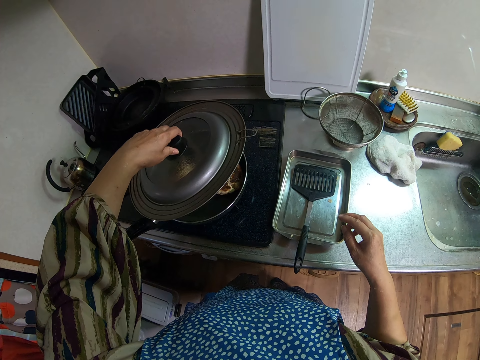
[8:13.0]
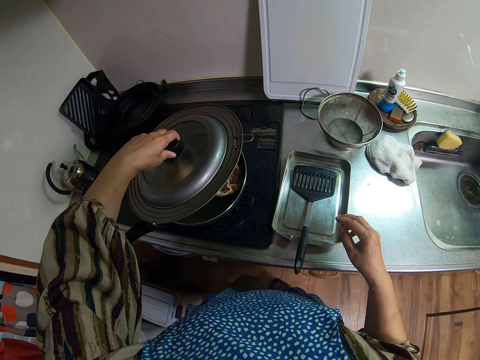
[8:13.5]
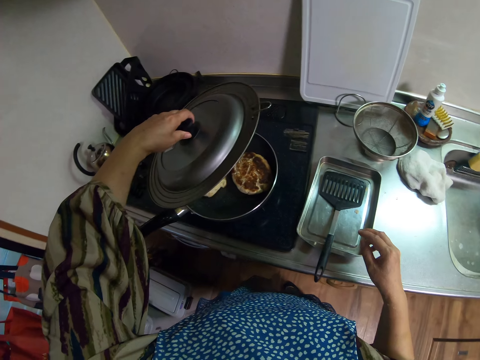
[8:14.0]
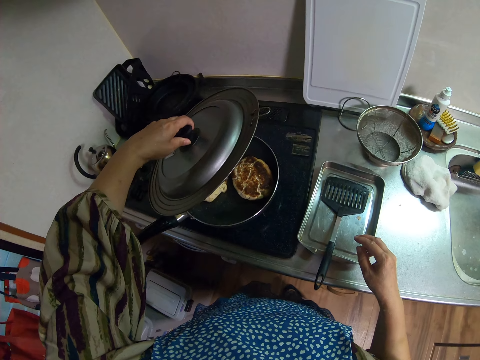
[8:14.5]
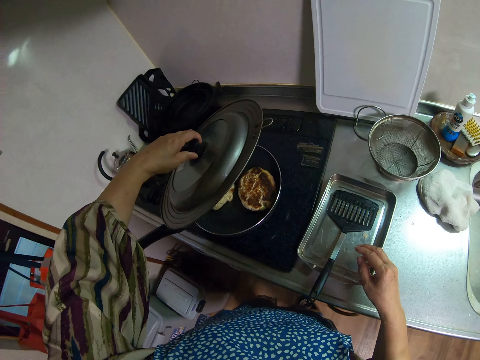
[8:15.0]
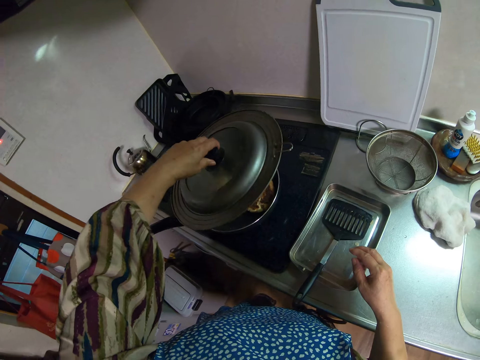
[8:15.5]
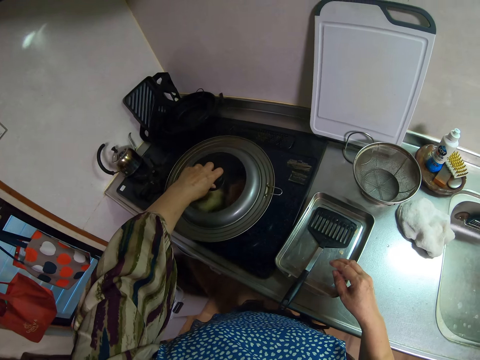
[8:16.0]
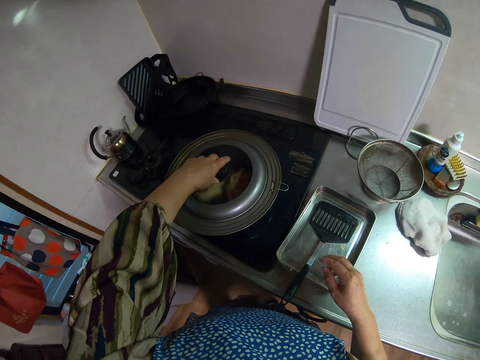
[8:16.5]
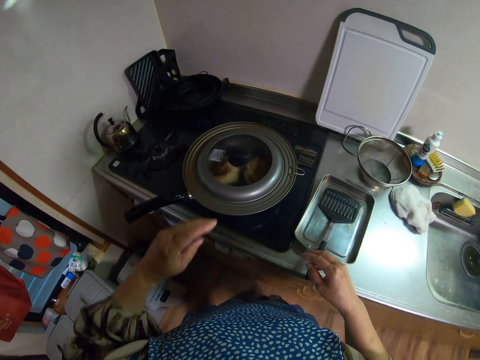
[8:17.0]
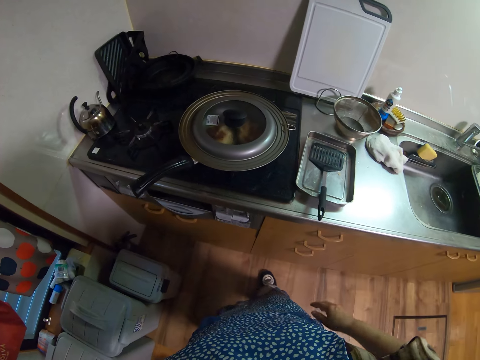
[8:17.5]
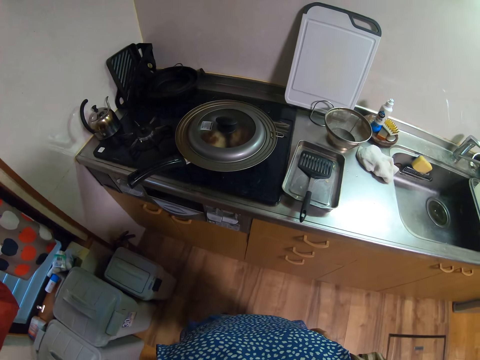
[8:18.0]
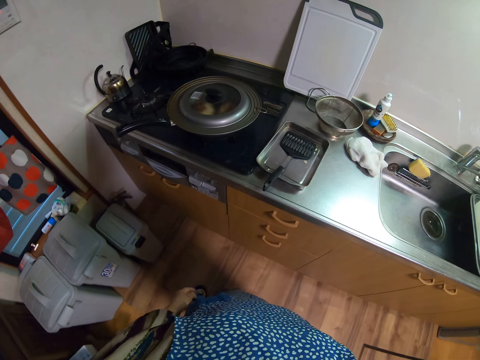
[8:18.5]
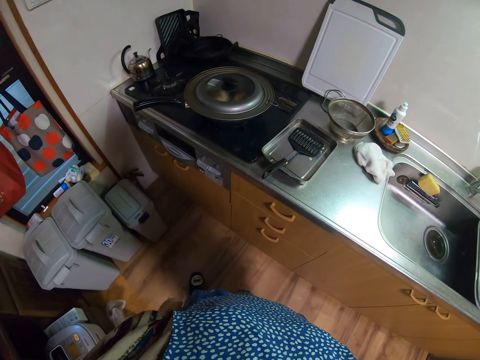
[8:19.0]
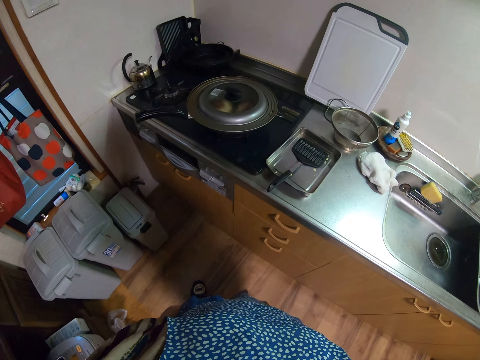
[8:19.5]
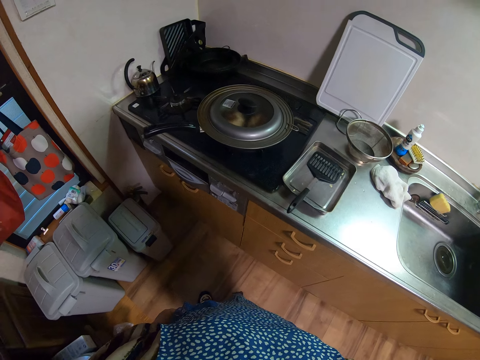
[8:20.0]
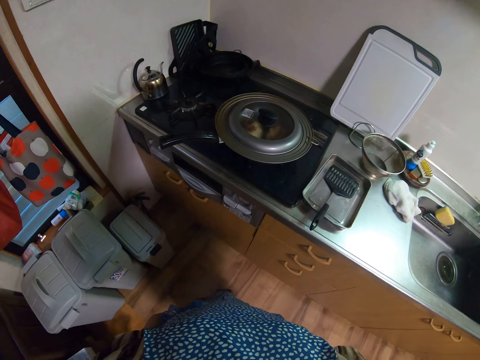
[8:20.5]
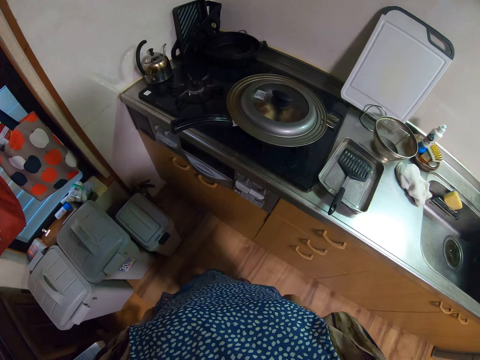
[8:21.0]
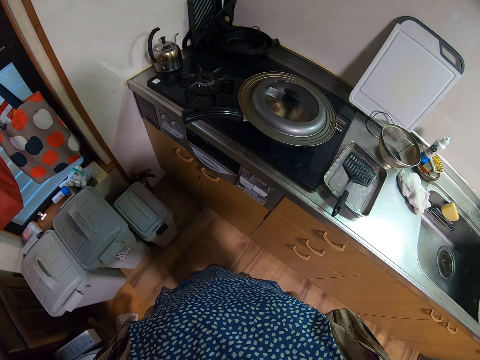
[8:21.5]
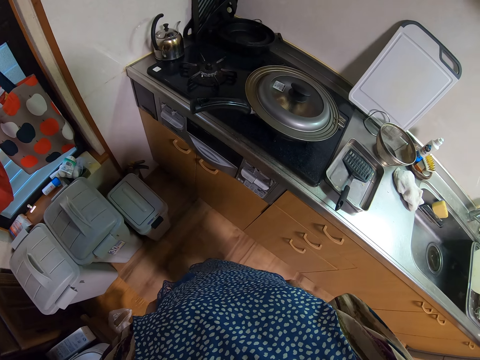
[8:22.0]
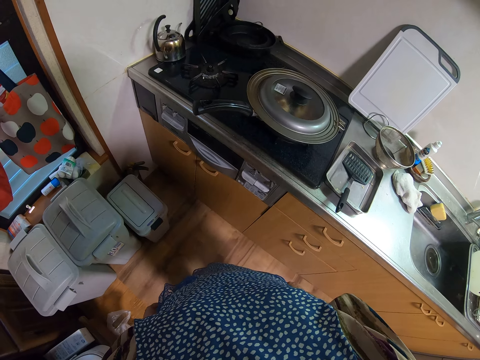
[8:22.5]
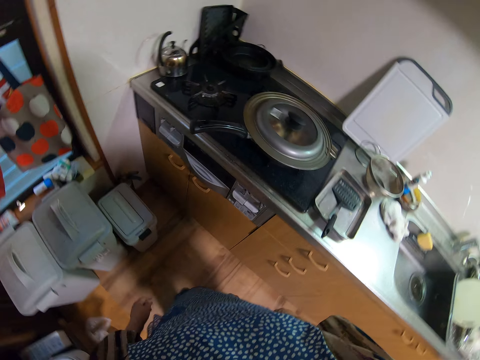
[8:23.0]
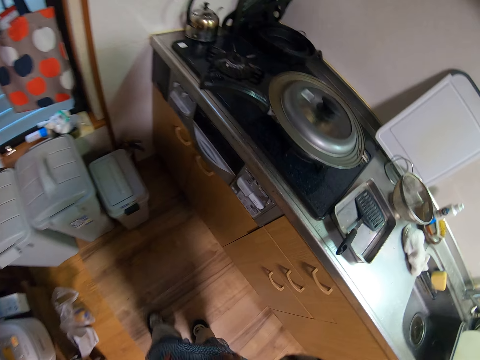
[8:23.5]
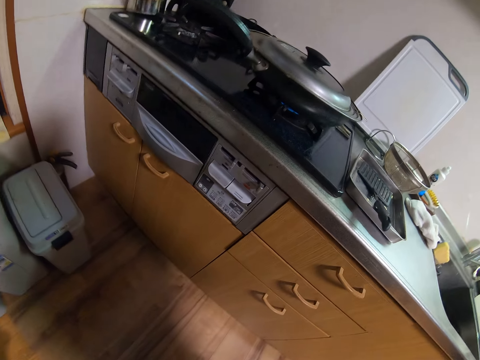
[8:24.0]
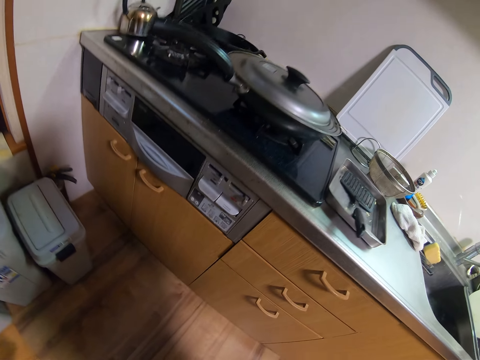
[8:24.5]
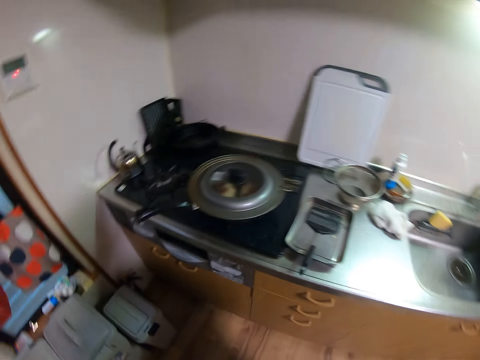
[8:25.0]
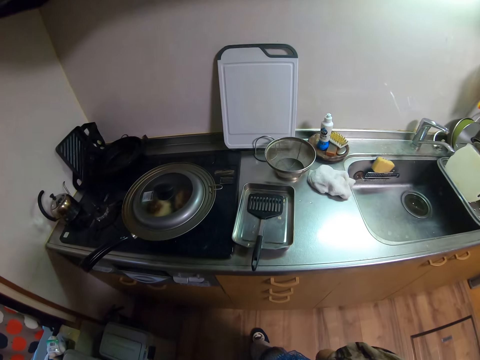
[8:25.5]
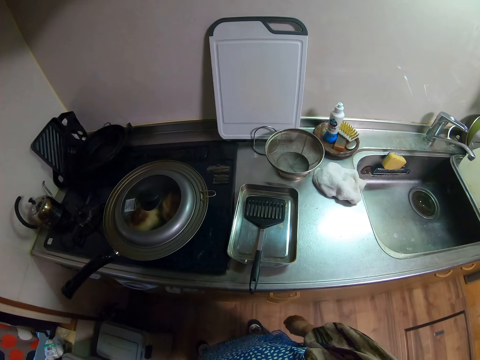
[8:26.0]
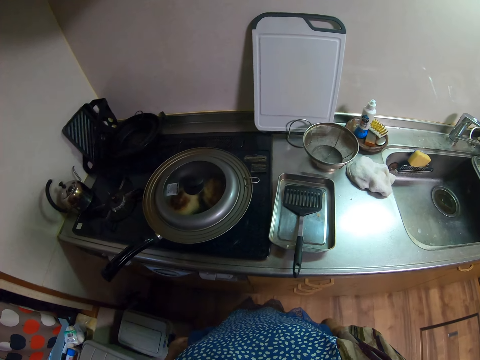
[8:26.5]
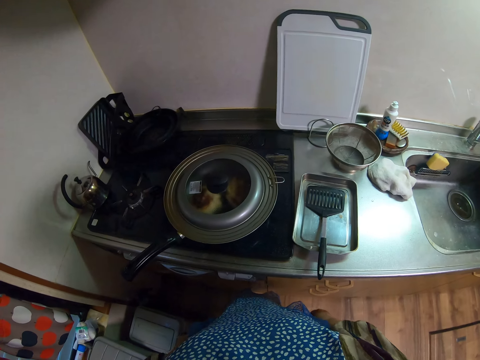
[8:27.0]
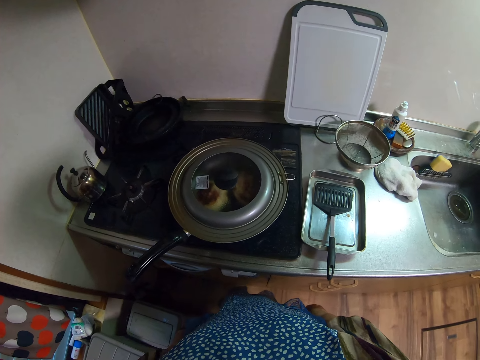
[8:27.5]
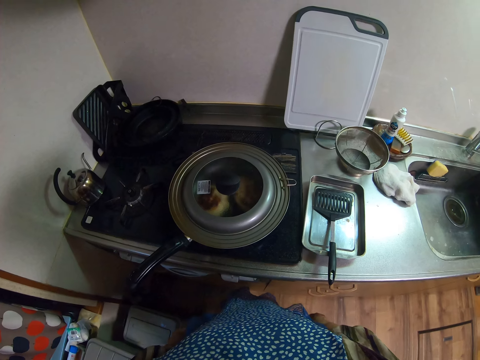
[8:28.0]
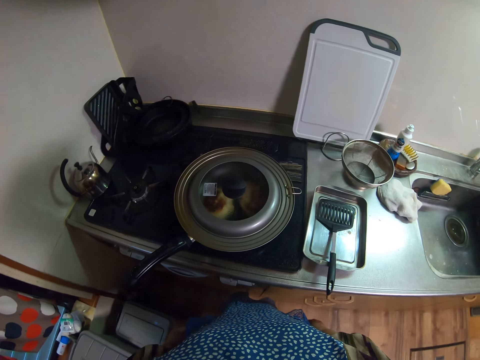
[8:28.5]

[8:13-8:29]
The camera wearer looks at the pastry. They close the frying pan with the lid. They move backwards. They bend down. They stand up.

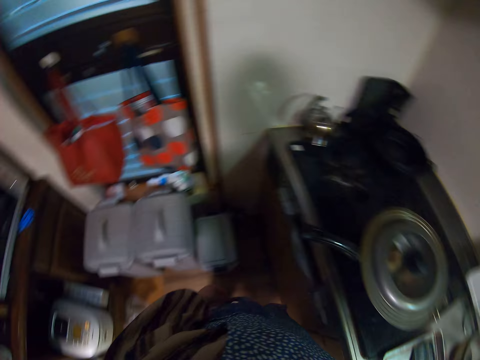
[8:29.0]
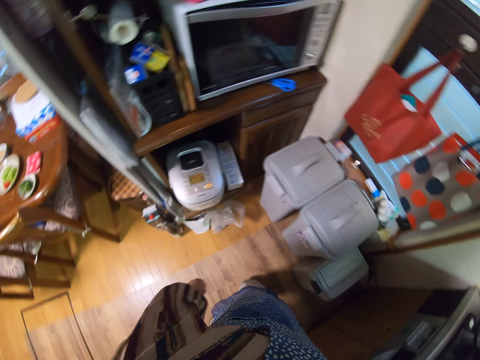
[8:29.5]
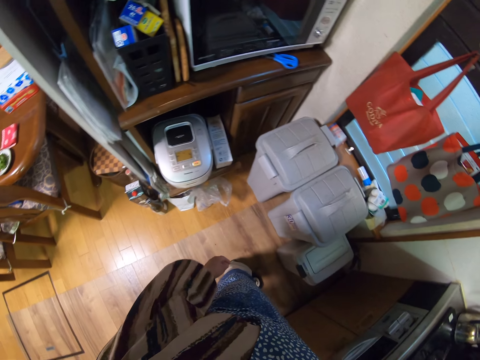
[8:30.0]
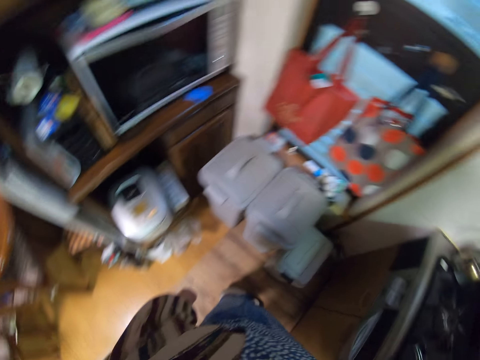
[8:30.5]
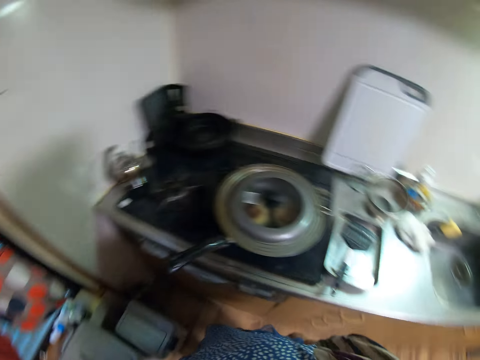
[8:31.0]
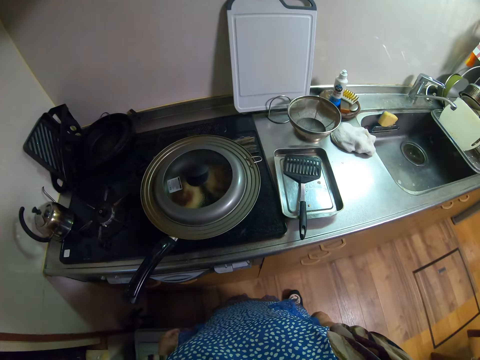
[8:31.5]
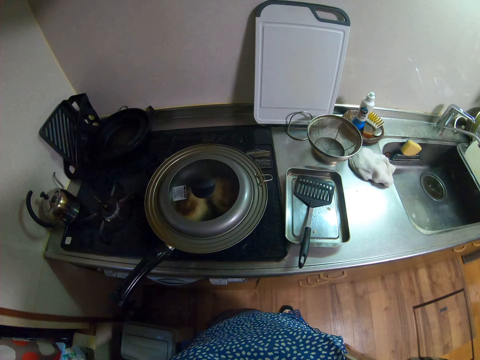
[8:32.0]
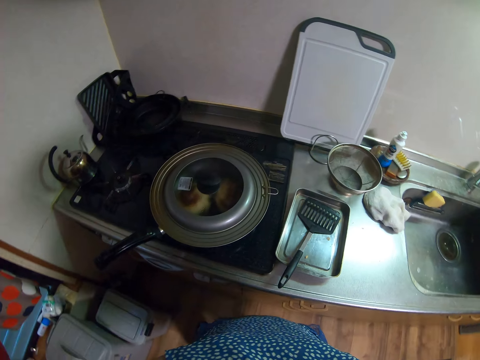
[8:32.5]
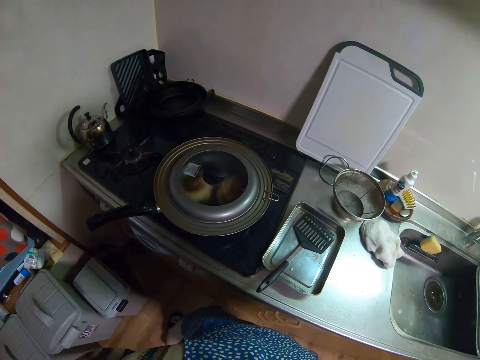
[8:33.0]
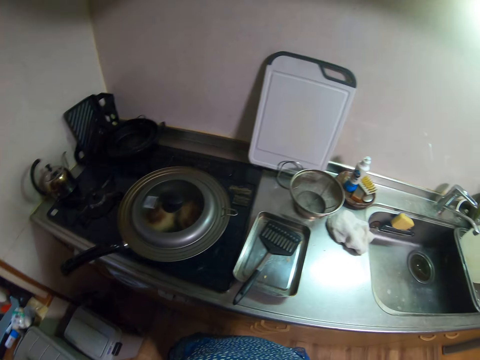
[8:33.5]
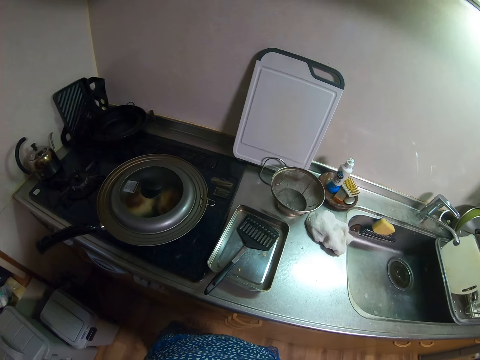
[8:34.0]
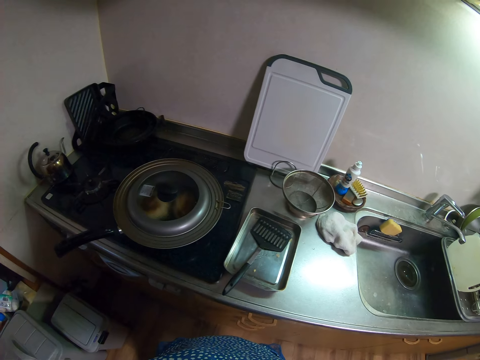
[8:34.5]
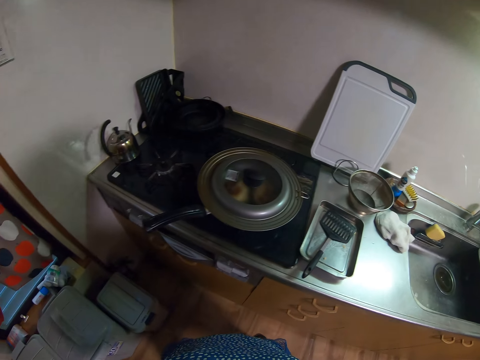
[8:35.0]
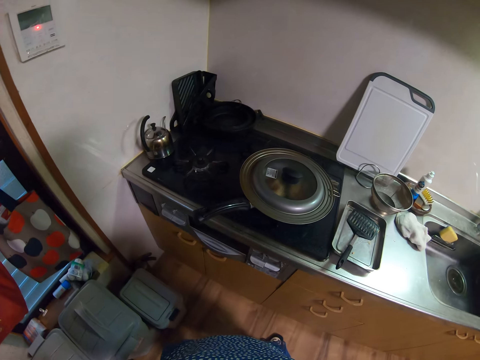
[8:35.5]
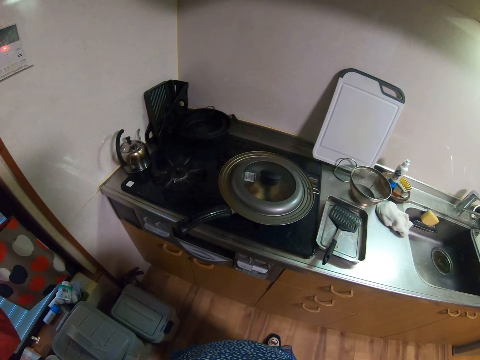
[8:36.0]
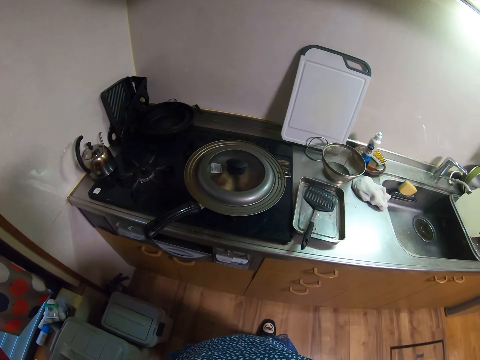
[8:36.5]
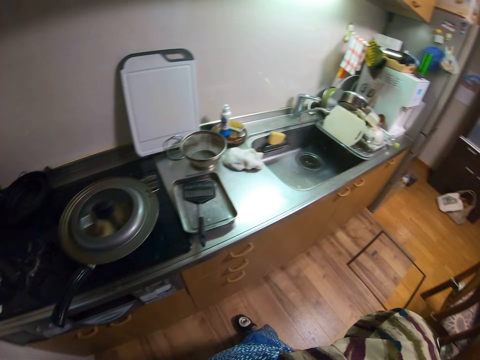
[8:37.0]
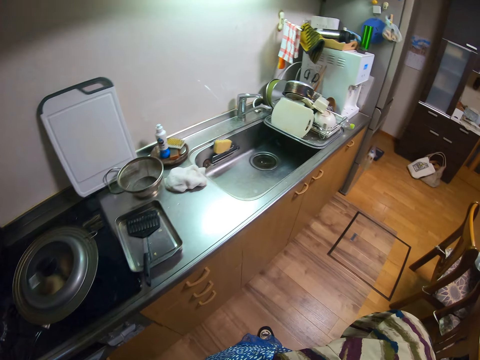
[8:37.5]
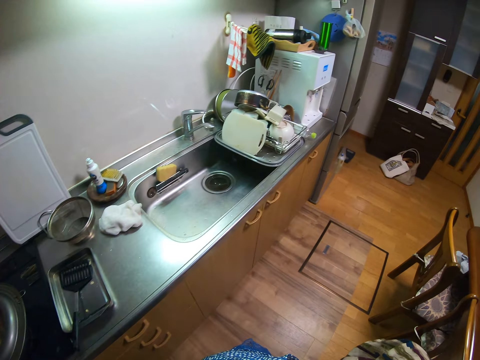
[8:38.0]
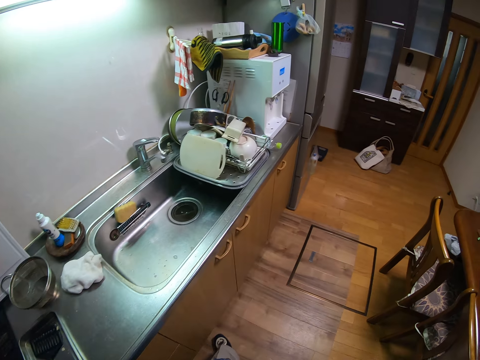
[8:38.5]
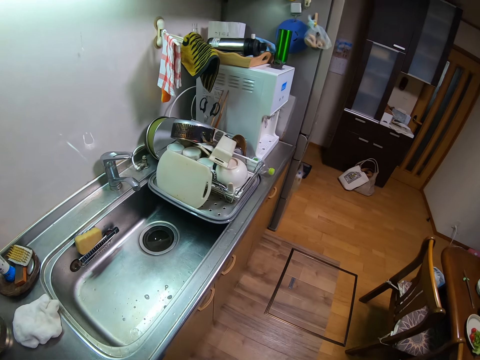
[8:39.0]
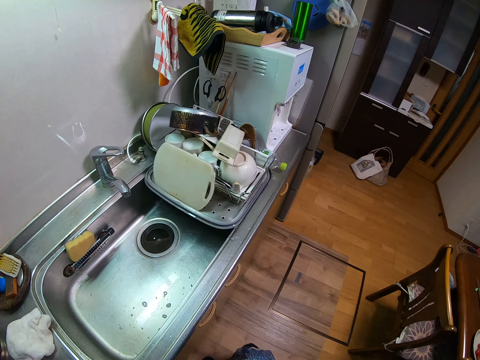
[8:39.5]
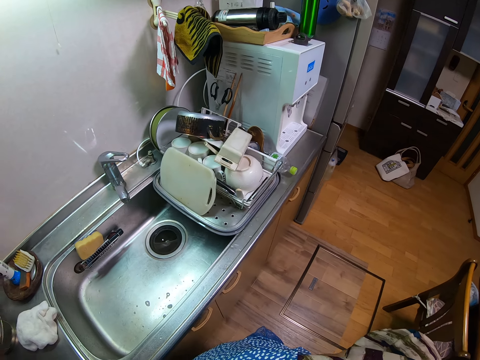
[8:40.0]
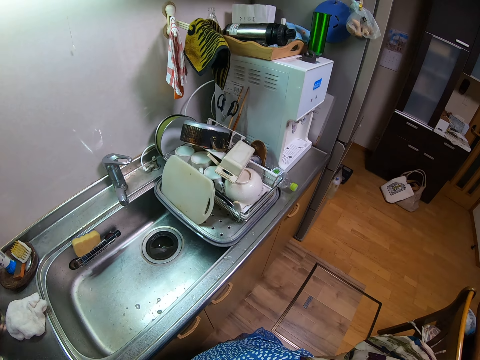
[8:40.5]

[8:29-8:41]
The camera wearer looks around. She puts her hand on the waist. She looks around.
